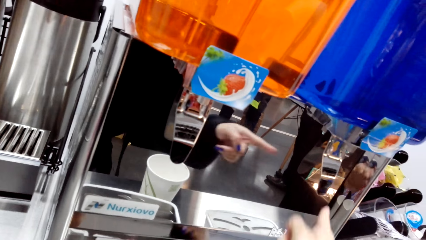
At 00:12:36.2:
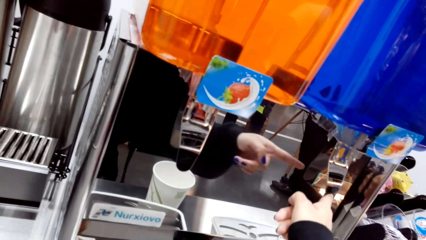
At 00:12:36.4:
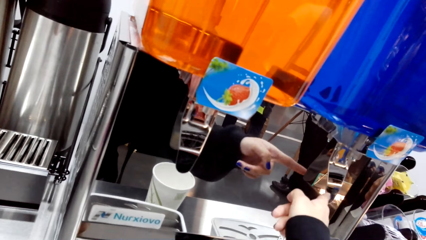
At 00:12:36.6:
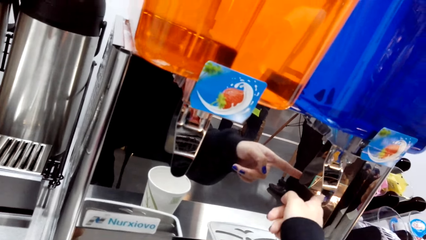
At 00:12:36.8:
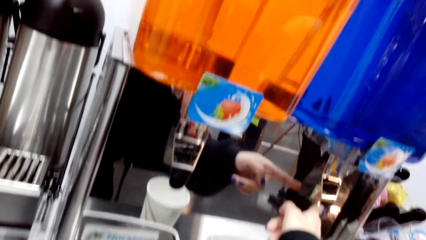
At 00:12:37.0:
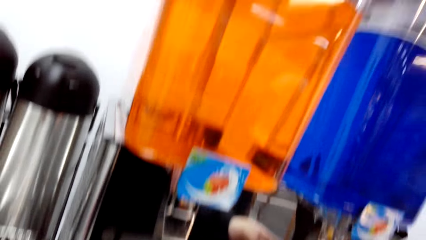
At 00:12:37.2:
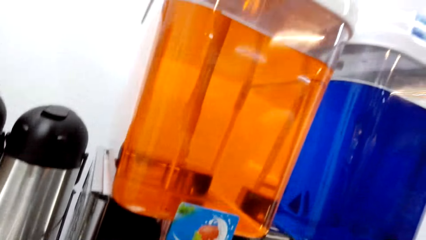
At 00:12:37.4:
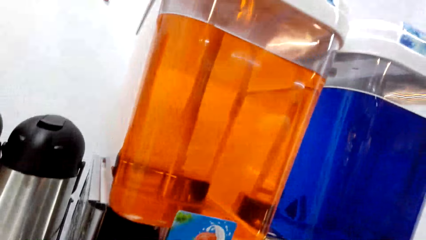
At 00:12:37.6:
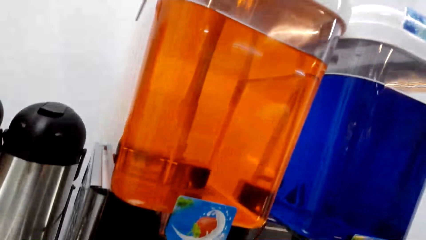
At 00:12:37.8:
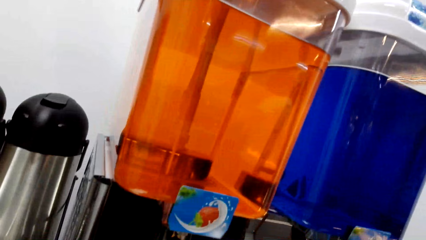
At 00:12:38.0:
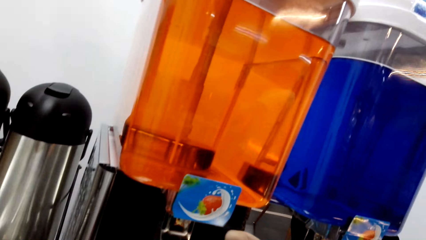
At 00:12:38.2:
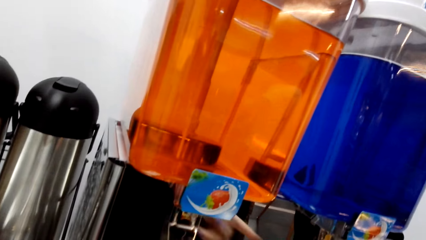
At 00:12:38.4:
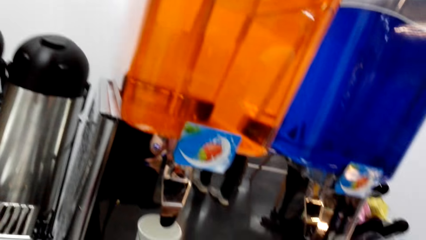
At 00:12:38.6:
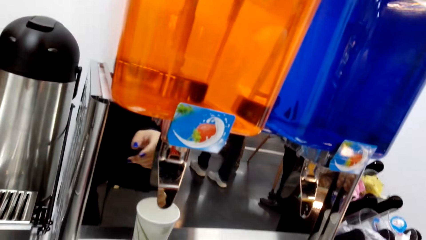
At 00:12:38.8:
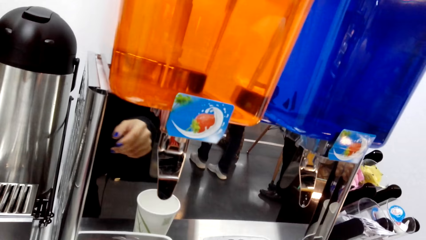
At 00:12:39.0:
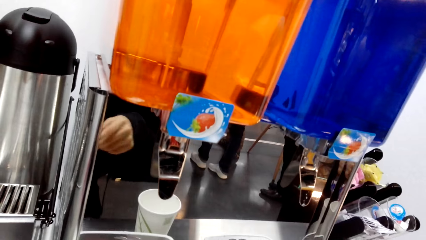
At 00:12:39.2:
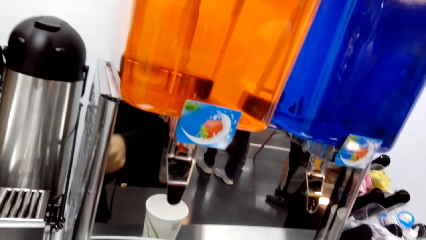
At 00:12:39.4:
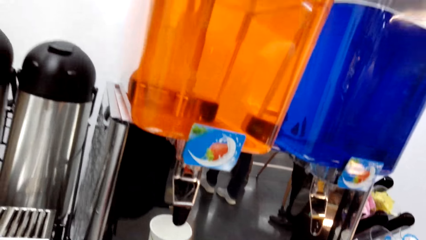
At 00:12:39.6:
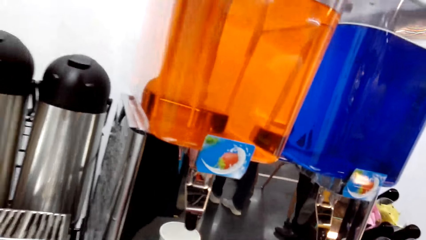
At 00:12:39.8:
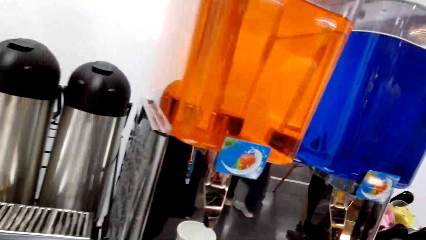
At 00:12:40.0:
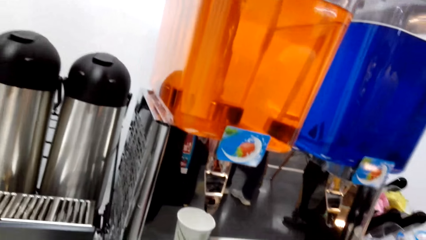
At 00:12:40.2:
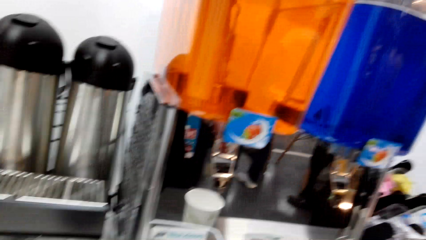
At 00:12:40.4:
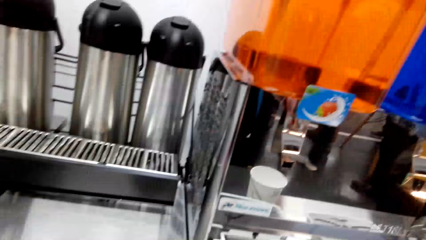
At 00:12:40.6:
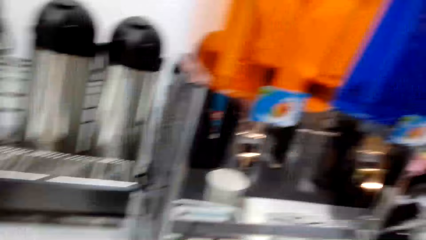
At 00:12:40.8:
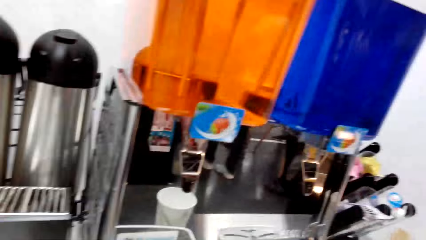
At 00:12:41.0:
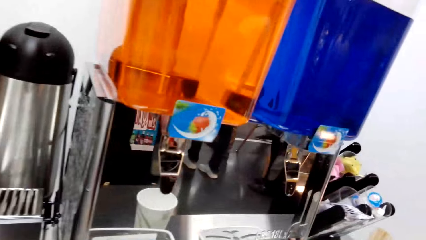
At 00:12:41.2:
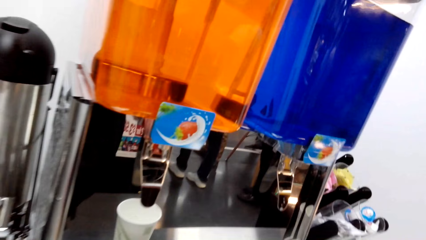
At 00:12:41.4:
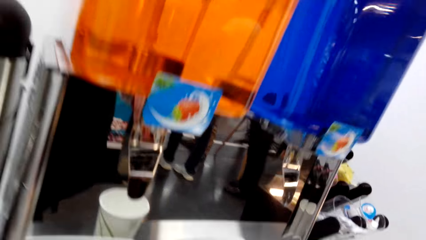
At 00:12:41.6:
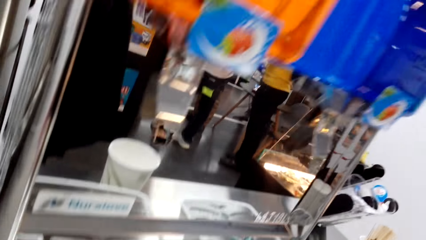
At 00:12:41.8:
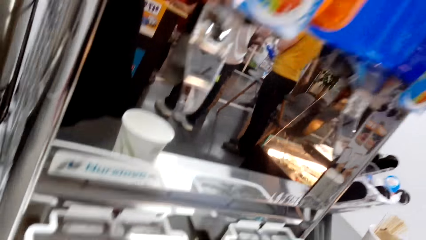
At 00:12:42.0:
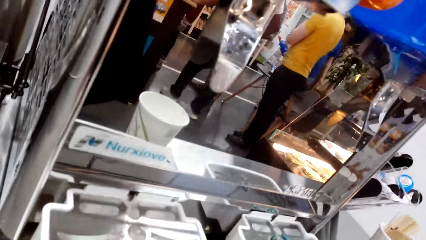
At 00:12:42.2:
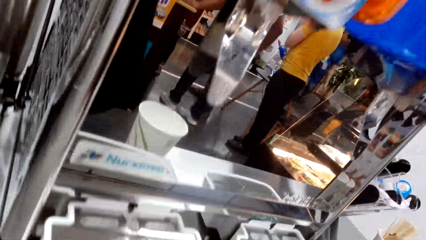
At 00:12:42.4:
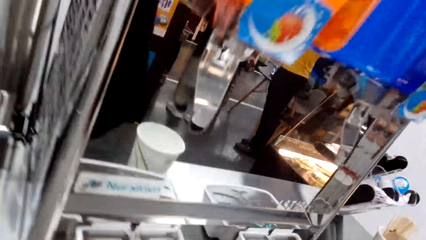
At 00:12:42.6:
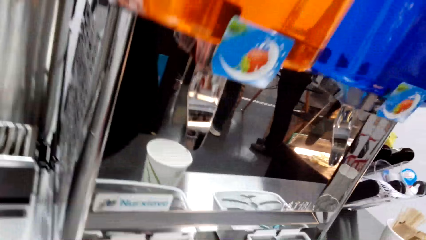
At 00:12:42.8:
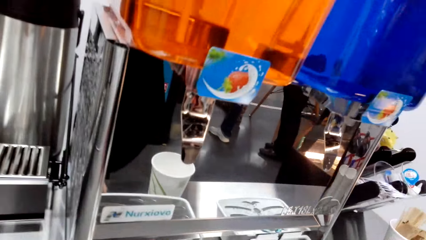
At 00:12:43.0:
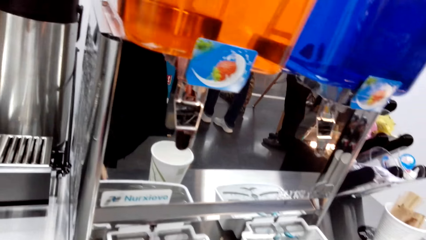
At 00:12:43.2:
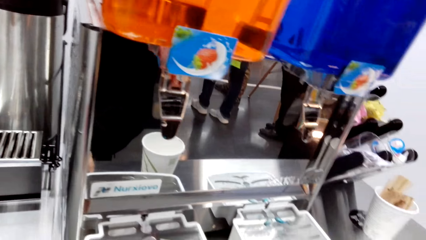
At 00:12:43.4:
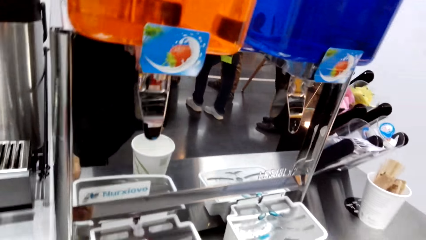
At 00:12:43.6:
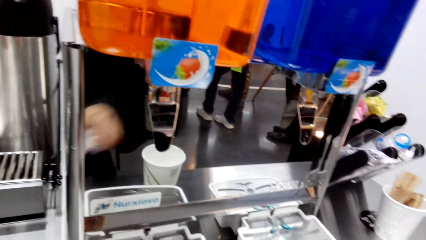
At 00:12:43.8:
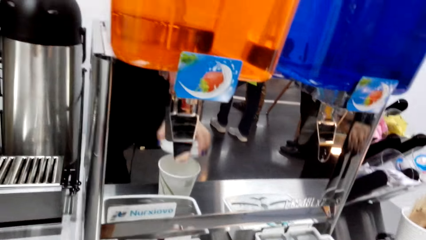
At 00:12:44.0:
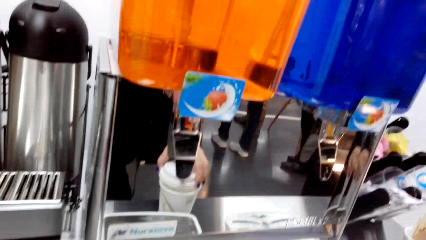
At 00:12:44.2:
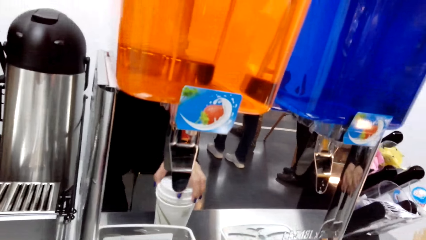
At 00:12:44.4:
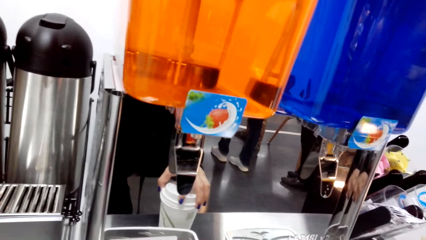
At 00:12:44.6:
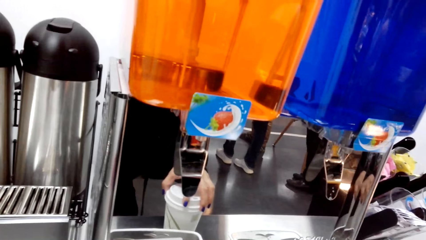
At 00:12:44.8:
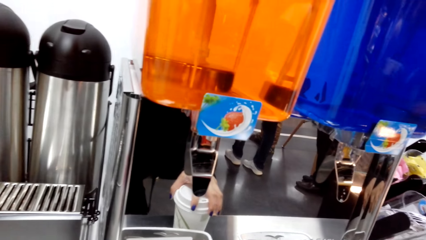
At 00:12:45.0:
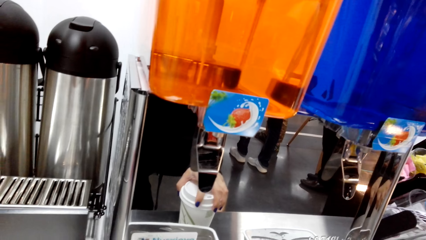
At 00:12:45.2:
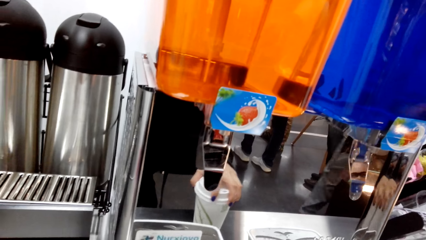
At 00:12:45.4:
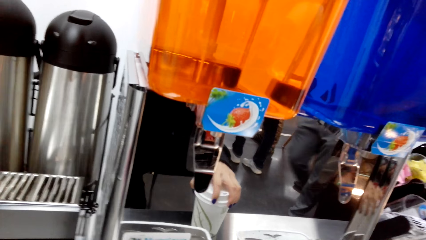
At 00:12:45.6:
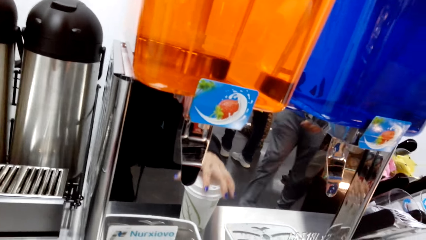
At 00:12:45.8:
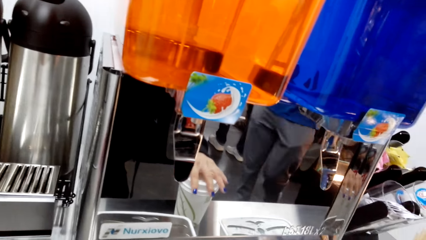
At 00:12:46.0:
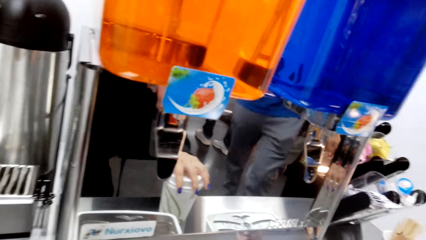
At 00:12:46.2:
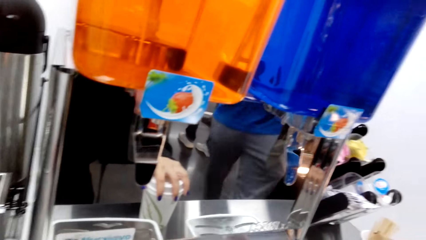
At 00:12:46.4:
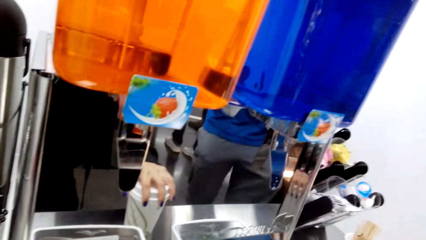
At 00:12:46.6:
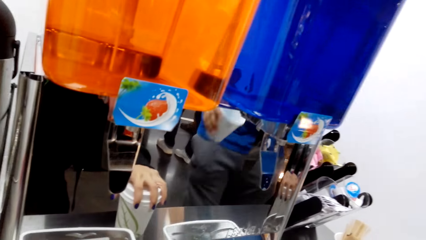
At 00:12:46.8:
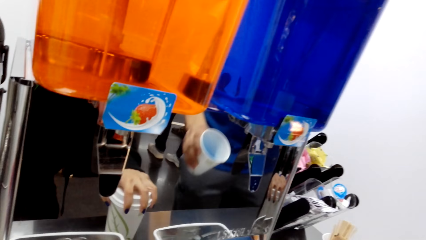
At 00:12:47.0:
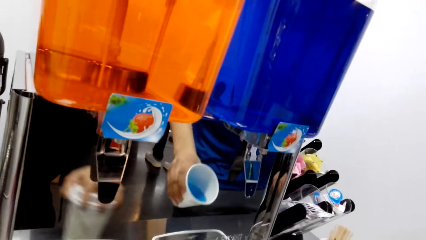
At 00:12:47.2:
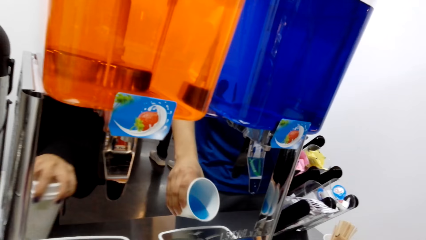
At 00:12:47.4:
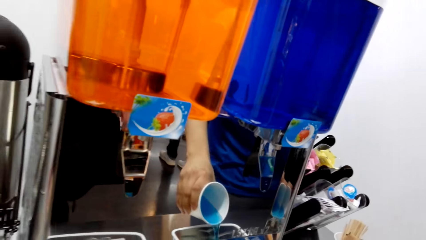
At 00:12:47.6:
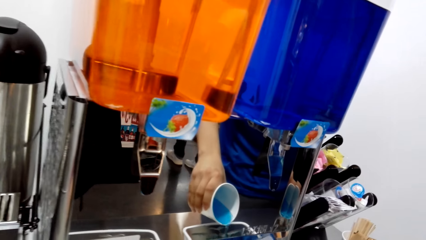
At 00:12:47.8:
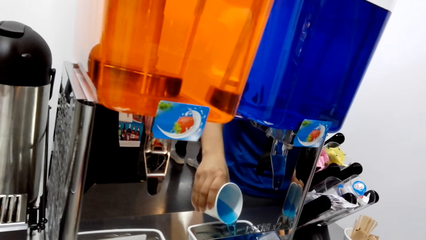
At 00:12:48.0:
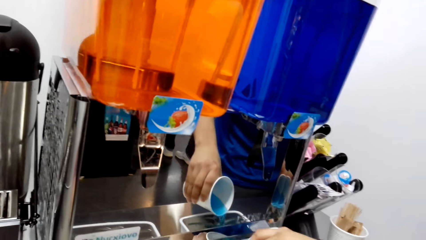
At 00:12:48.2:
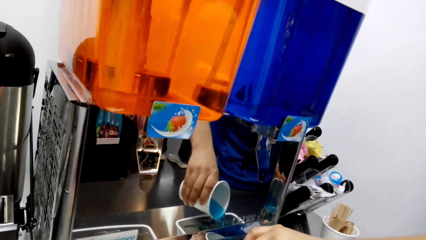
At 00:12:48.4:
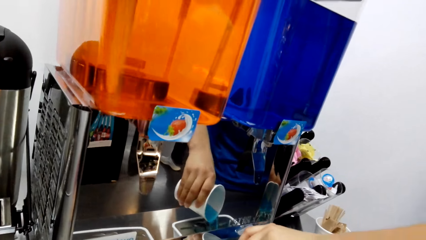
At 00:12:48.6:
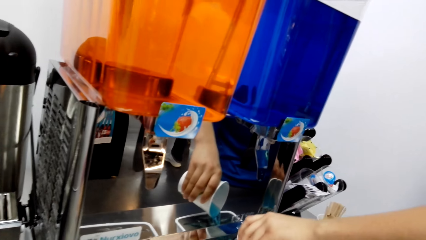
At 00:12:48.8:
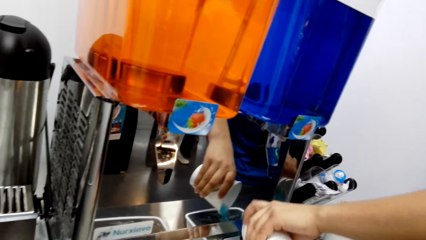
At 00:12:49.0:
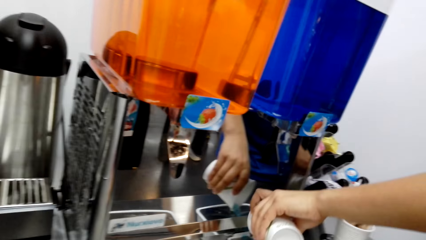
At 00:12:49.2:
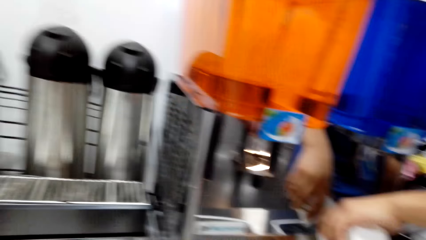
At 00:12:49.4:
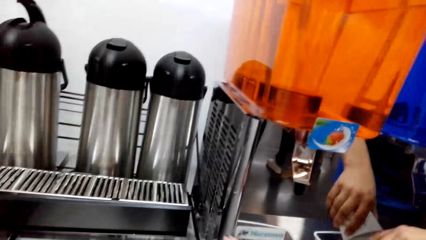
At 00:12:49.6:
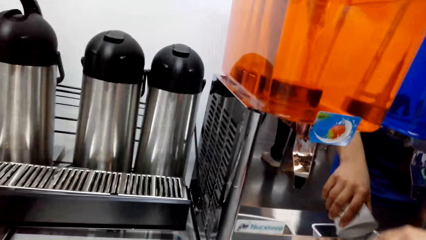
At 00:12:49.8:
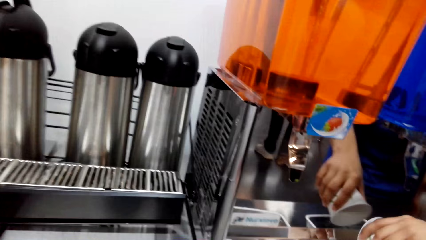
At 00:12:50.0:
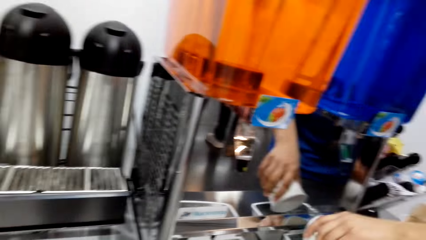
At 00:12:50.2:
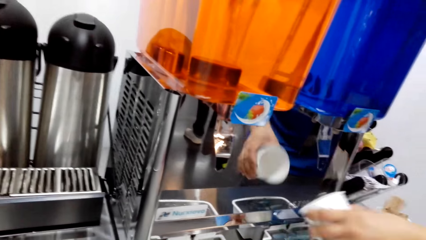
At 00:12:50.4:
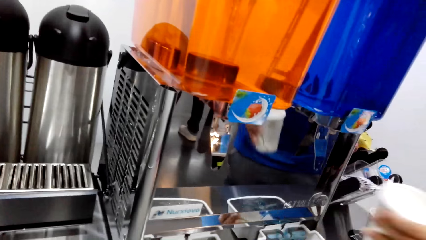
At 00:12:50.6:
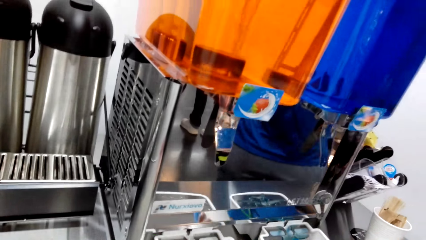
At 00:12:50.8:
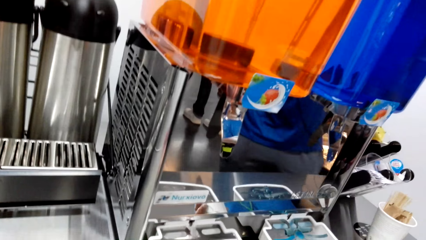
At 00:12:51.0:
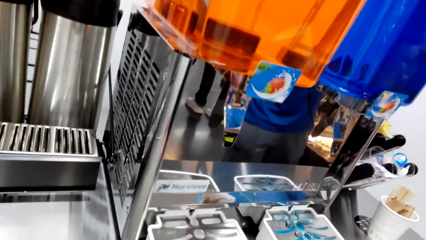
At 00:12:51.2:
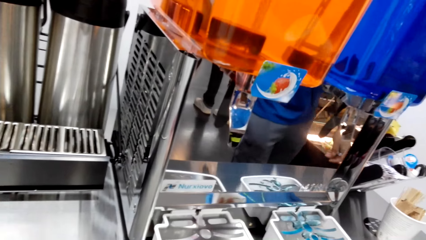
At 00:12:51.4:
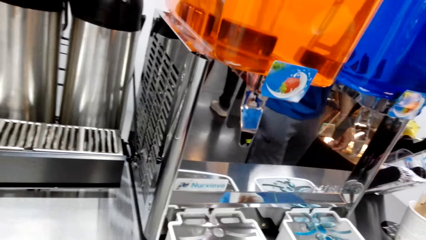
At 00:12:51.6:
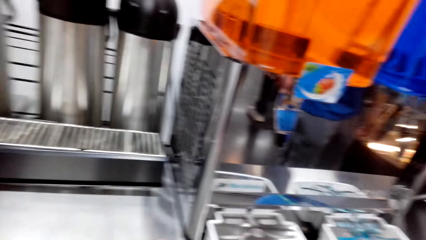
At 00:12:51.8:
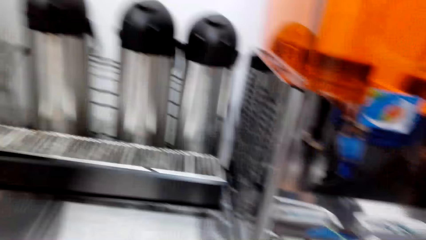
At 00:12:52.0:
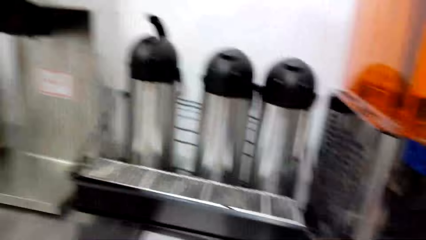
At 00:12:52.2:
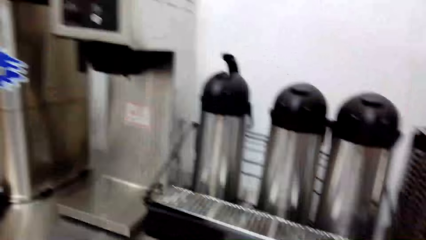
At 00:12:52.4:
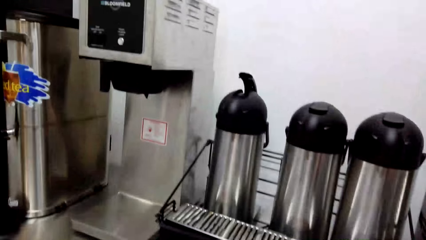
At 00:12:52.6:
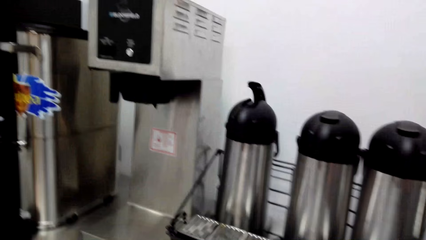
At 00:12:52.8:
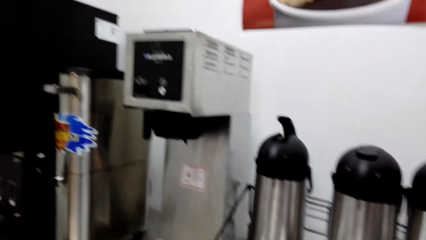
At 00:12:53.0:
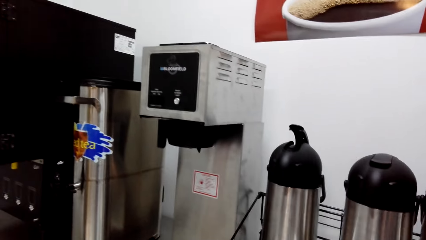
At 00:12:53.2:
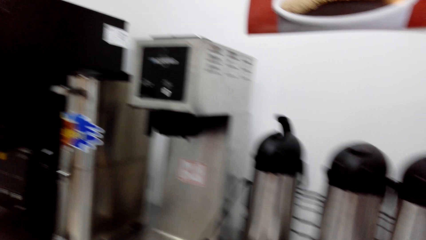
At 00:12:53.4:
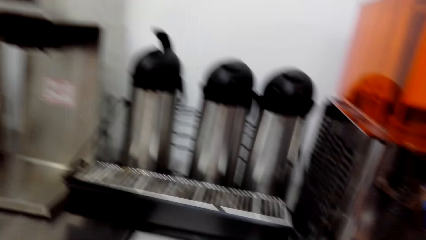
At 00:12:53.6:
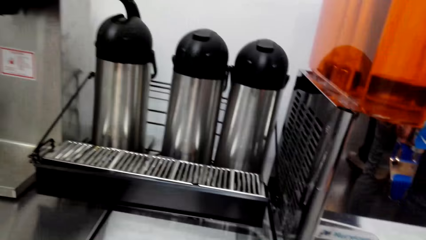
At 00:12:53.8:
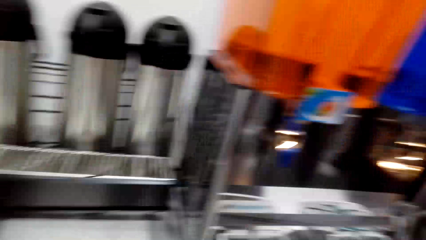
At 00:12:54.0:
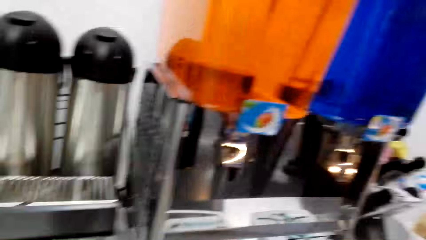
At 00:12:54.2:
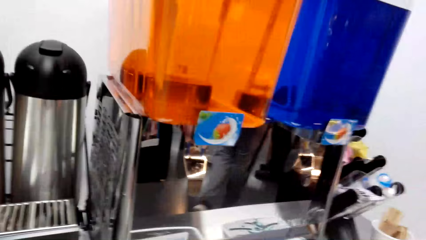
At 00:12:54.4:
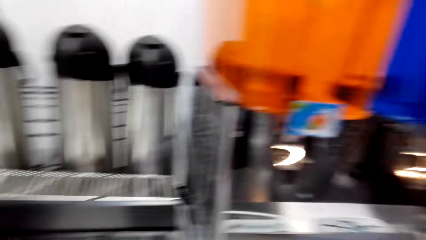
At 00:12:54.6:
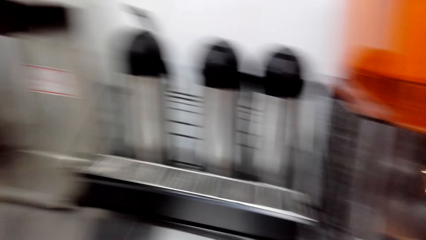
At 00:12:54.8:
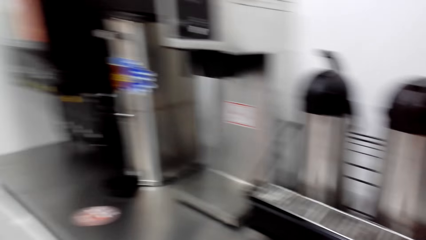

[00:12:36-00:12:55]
The camera wearer places the plastic cup down. They press the decanter. They look around. They close the plastic cup. They look around.
